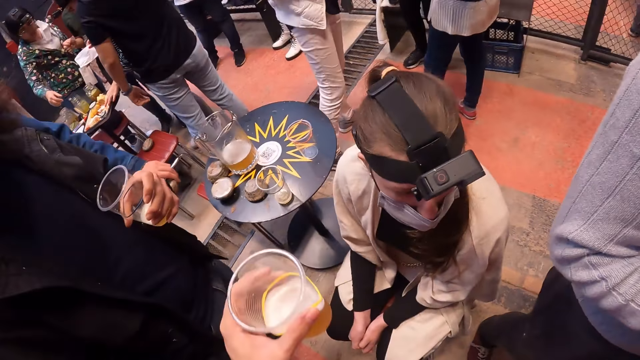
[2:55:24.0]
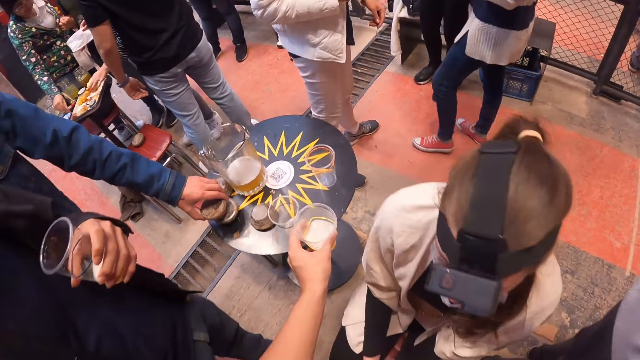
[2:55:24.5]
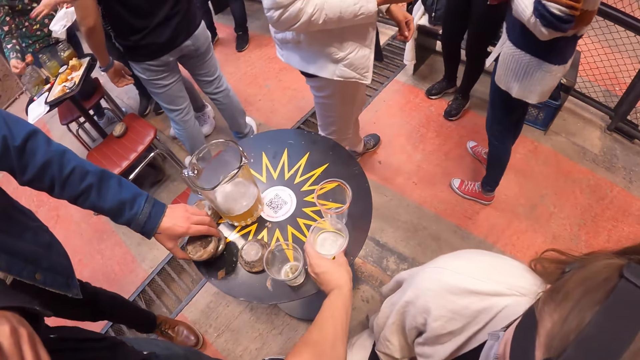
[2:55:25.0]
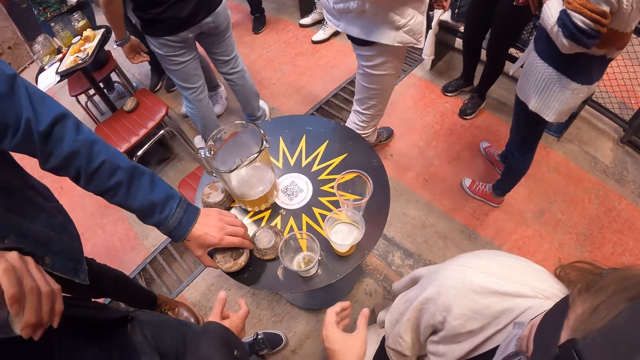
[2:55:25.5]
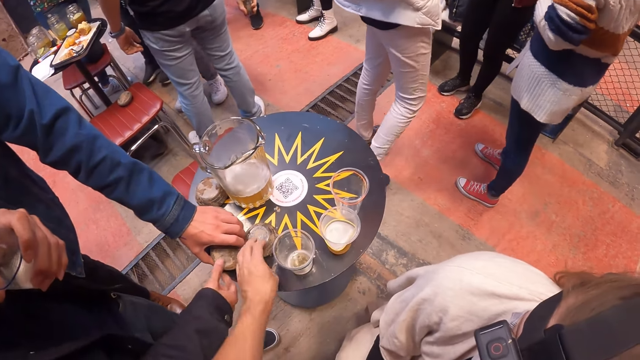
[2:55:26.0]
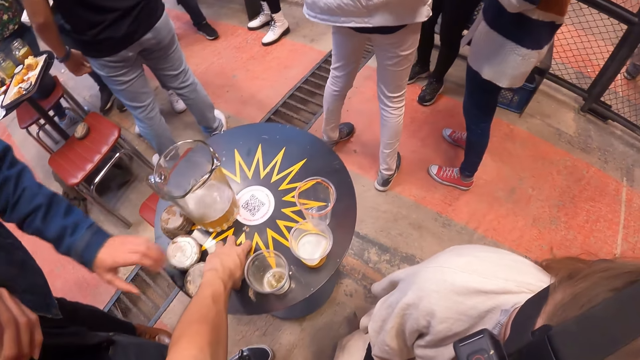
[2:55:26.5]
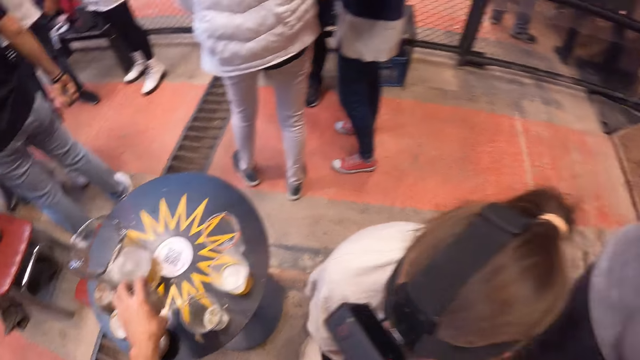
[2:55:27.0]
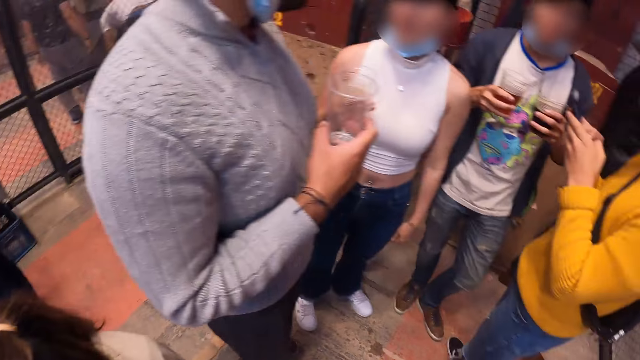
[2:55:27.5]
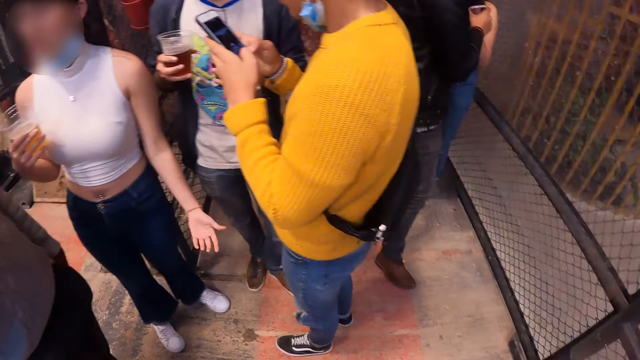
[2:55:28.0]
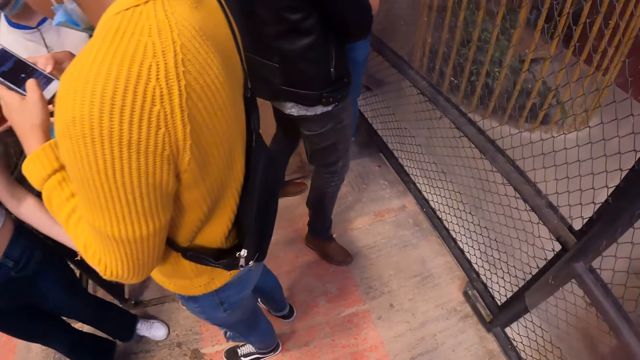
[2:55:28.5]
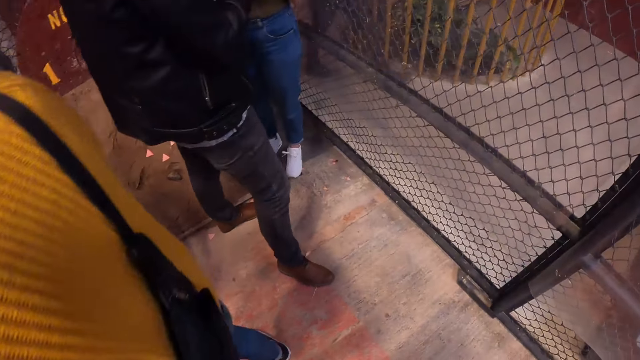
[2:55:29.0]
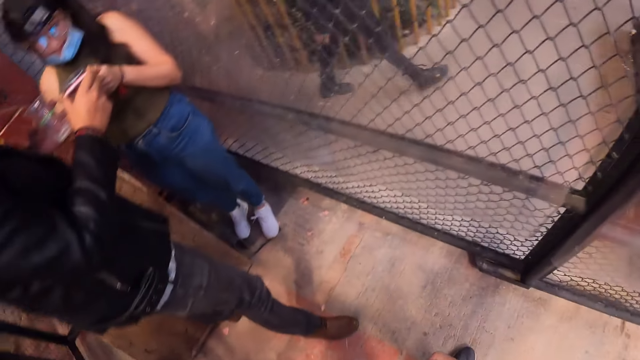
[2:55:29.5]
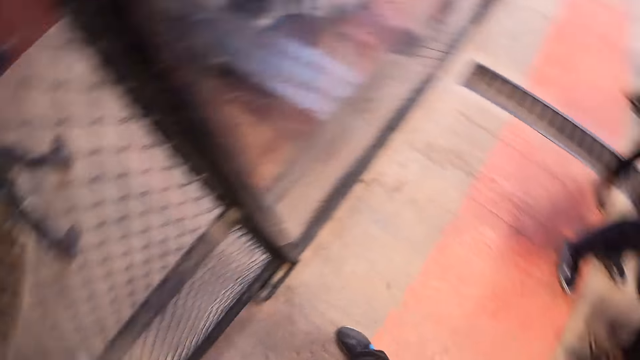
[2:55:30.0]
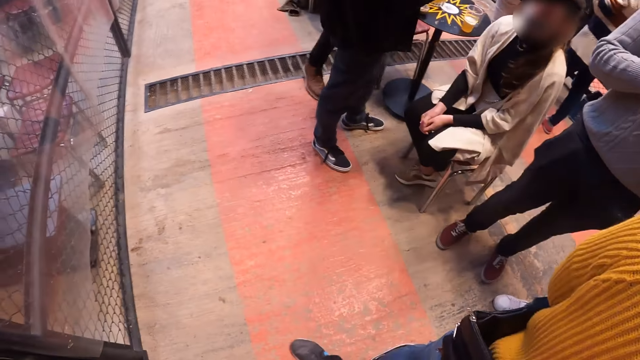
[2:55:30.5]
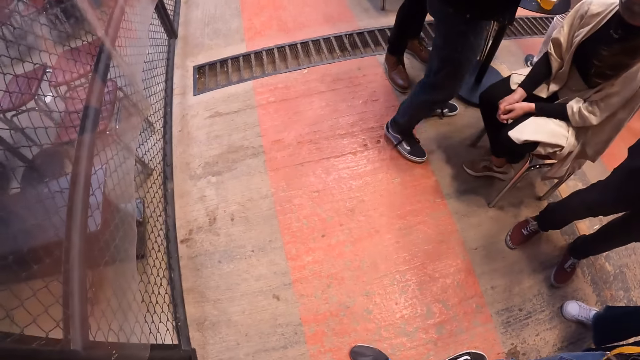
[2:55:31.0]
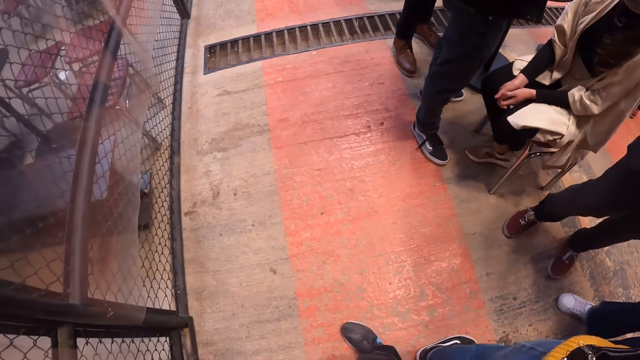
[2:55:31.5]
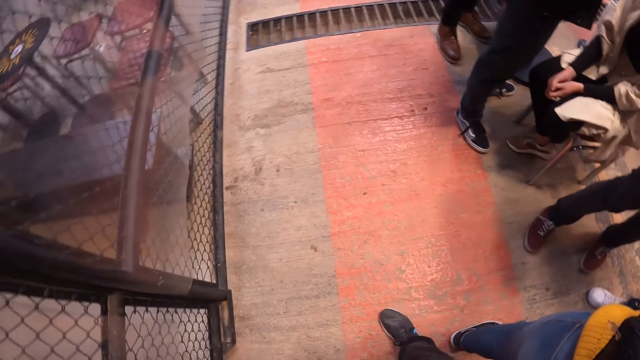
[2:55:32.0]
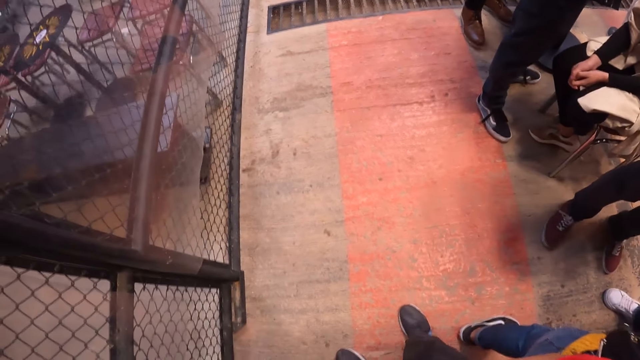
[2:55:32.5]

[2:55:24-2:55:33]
The camera wearer drops the cup of beer on the table with his left hand. He picks up a round piece of metal from the table with his left hand. The man operates a mobile phone with both hands. The camera wearer turns around the pub.

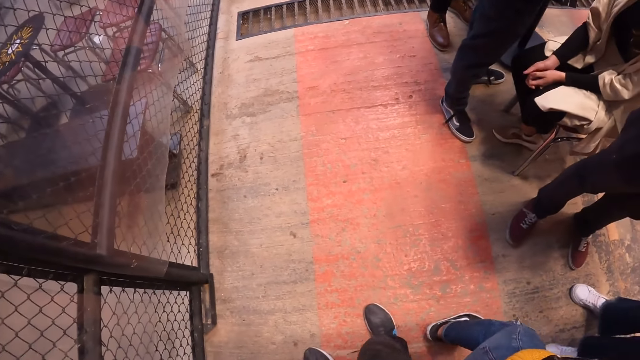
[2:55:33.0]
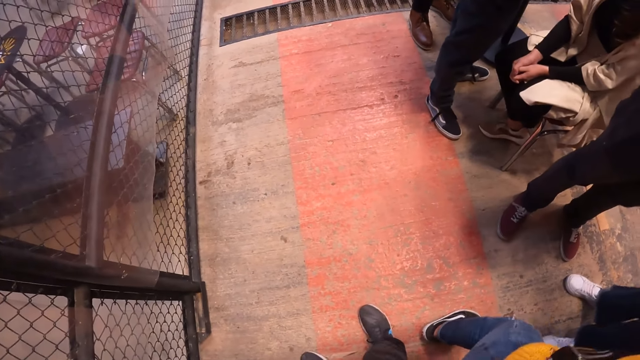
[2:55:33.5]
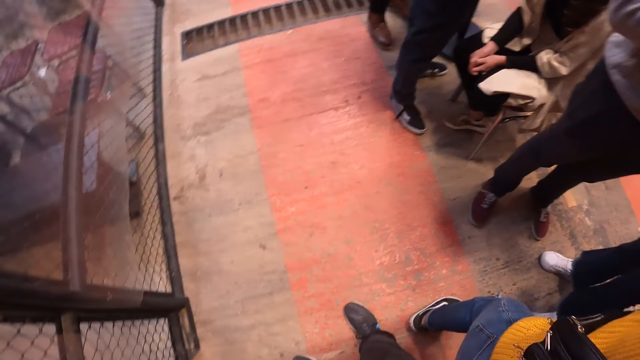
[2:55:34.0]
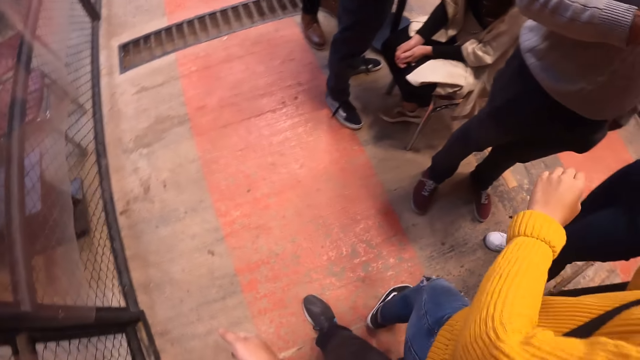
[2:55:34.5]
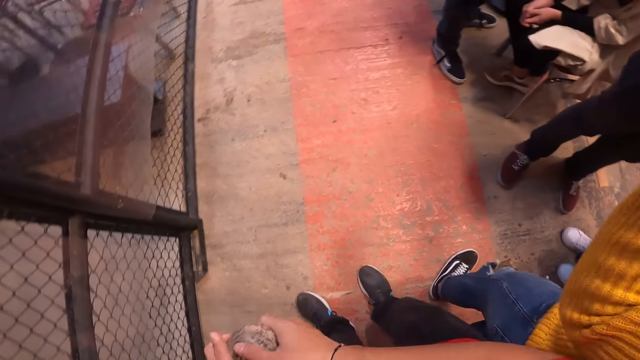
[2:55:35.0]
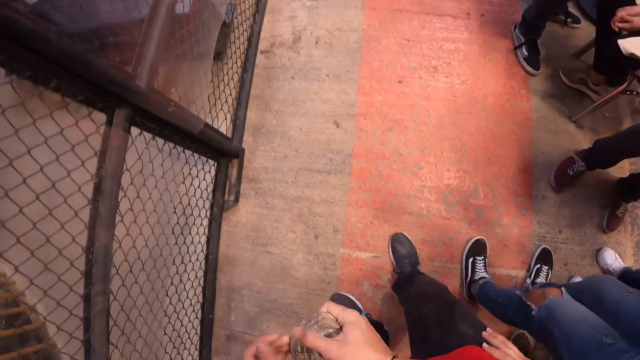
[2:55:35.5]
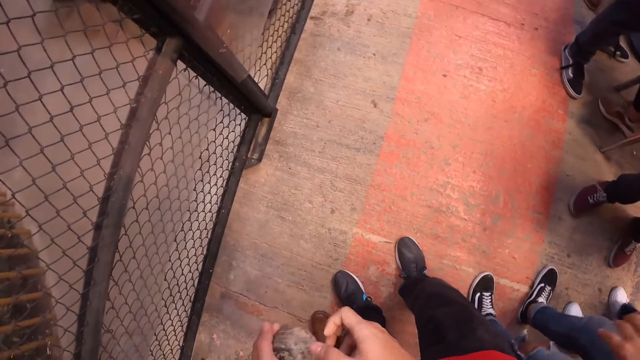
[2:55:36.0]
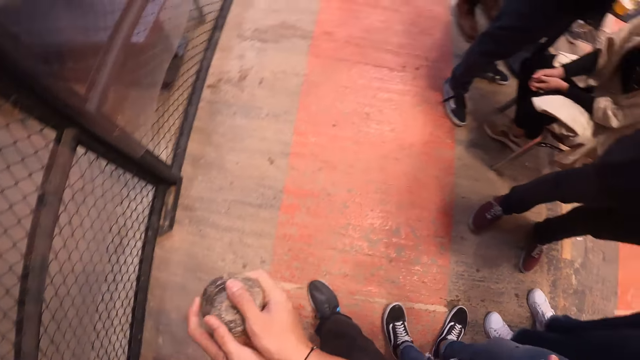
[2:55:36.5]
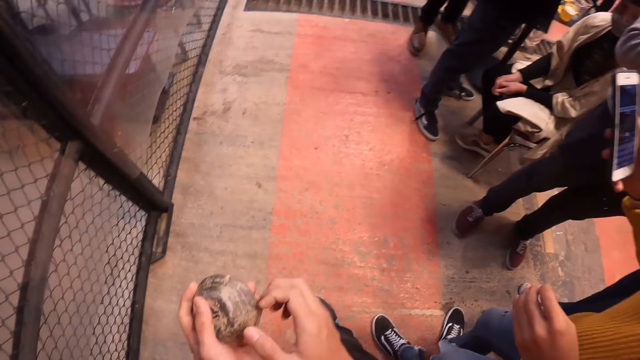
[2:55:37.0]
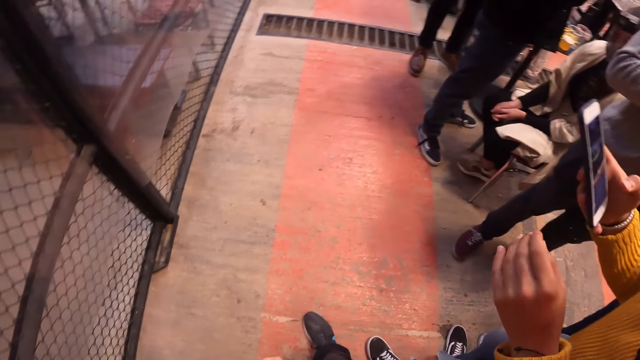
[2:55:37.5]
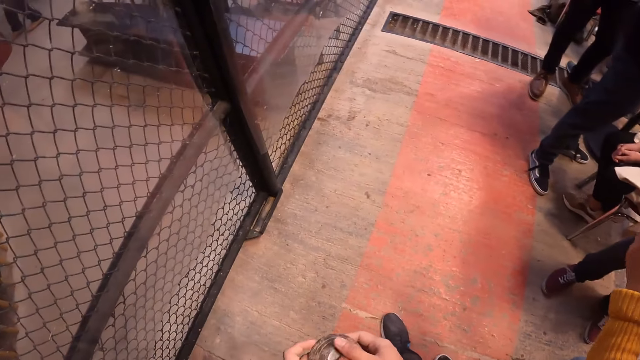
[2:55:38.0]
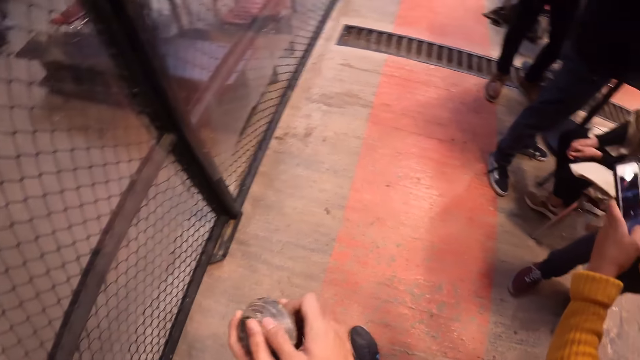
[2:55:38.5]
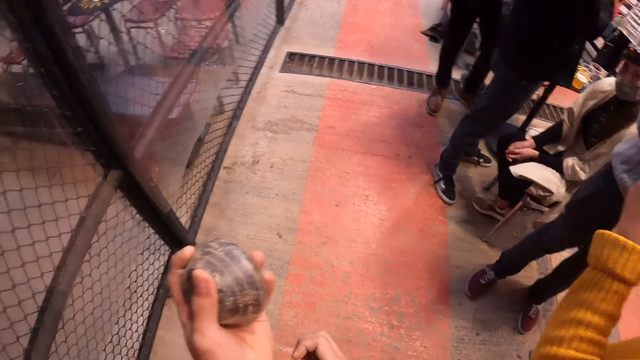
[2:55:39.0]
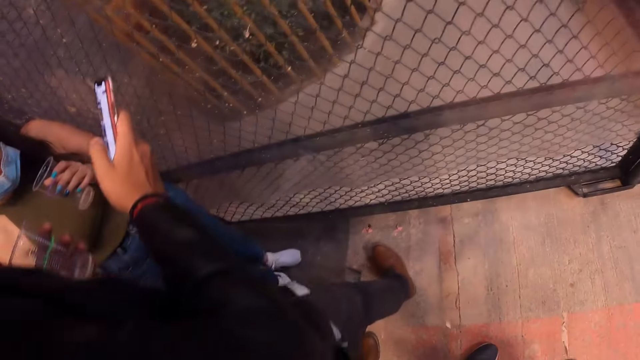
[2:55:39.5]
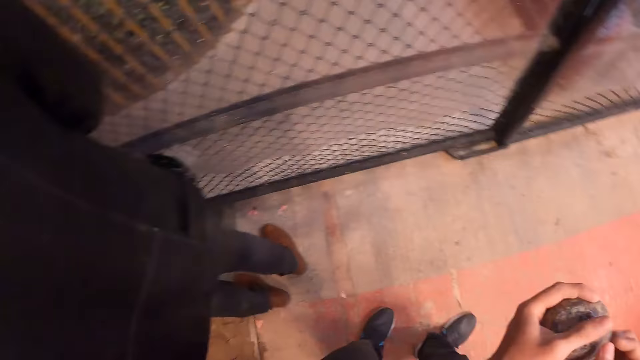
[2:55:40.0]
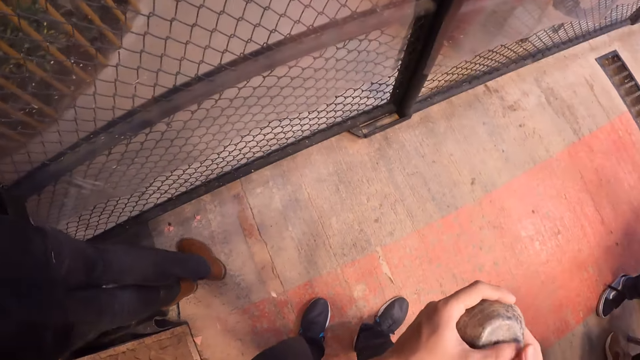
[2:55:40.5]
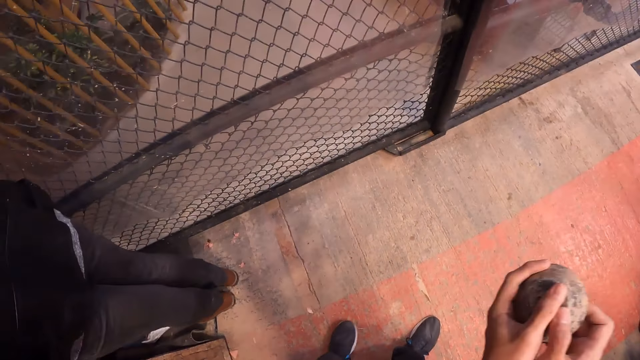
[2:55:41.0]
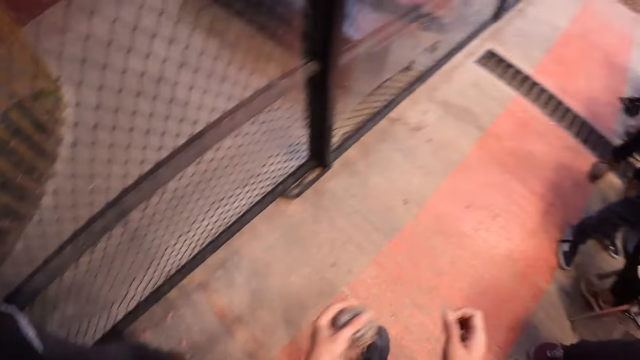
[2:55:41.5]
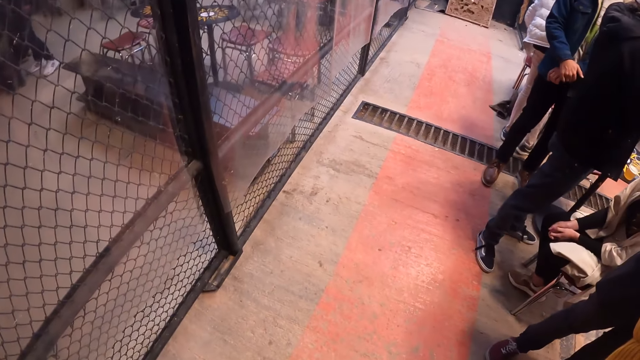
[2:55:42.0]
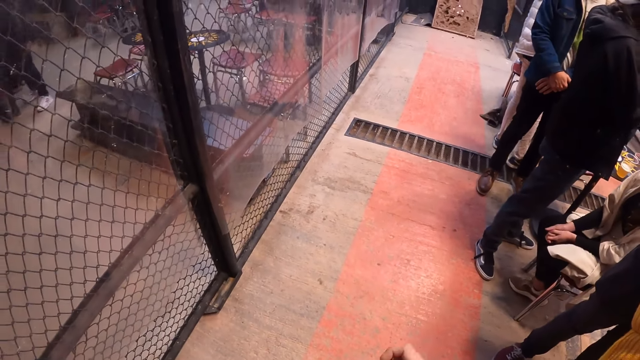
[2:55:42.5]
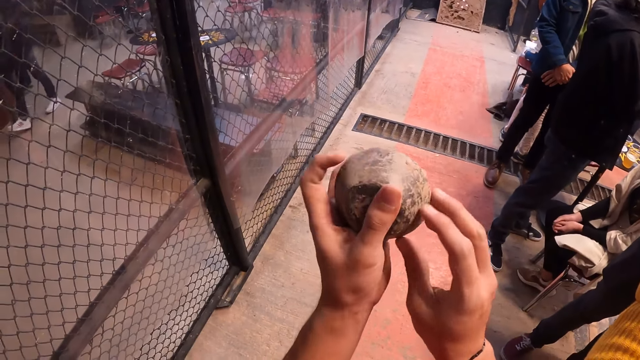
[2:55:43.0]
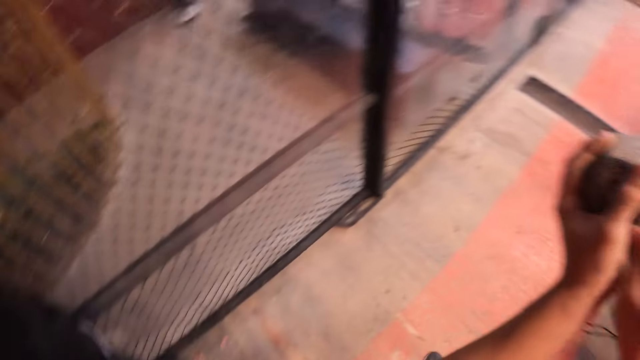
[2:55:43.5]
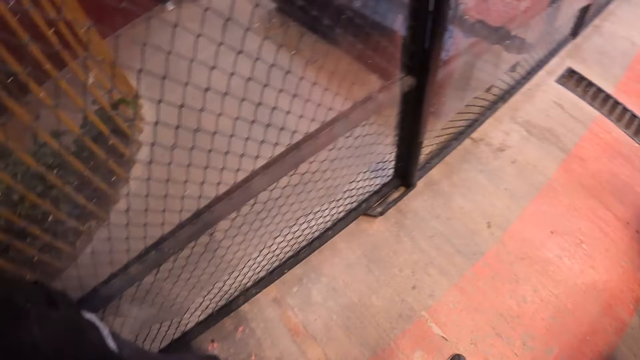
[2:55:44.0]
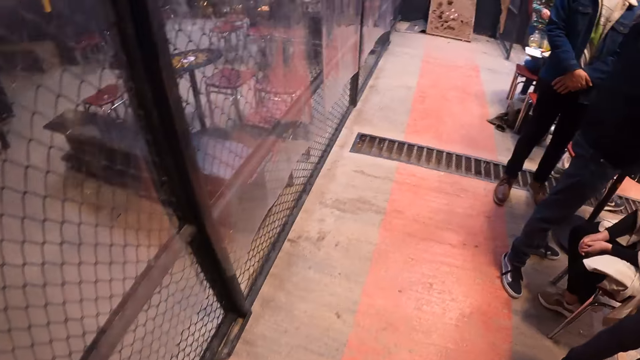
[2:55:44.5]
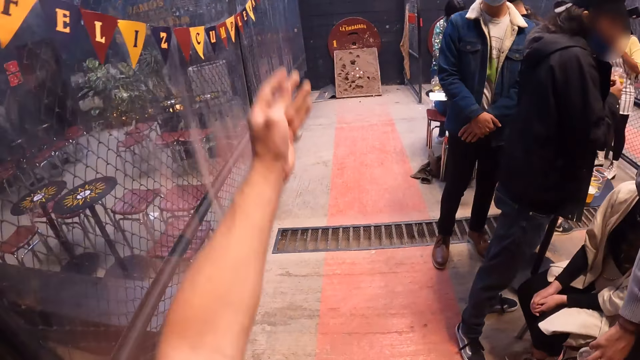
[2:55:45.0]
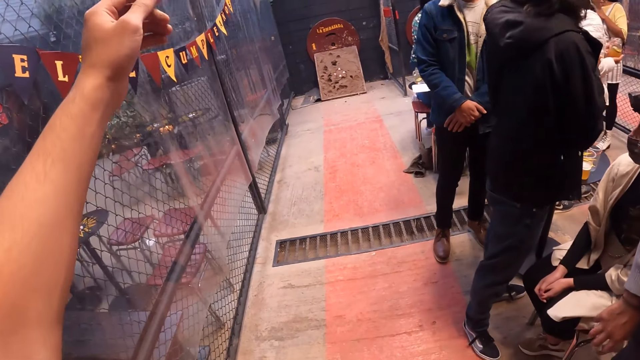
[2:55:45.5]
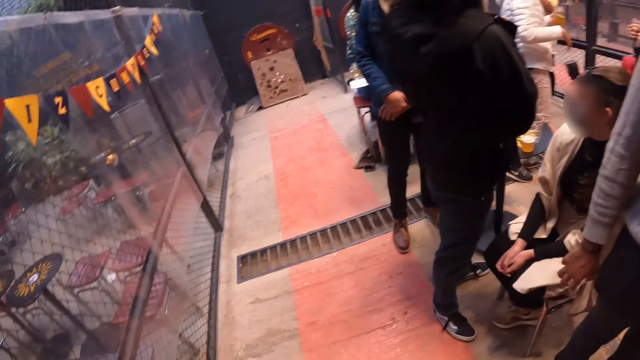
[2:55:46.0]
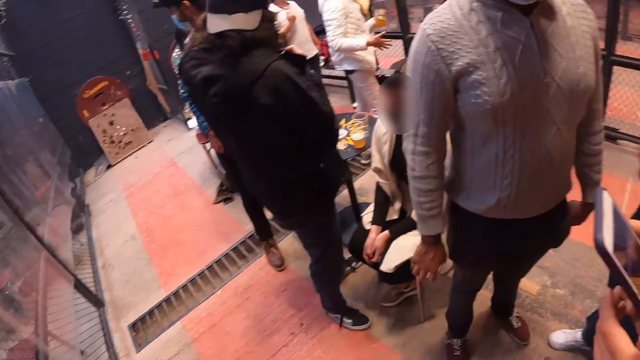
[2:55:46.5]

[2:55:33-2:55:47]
The camera wearer holds the round piece of metal in both hands. He holds the round piece of metal in his left hand. He holds the round piece of metal in both hands. He holds the round piece of metal in his left hand. He throws the round piece of metal at the clay board with his left hand.
